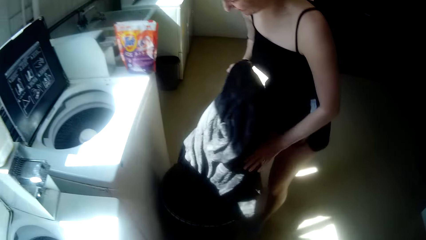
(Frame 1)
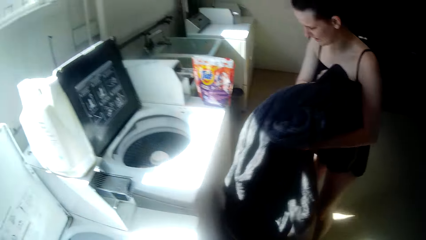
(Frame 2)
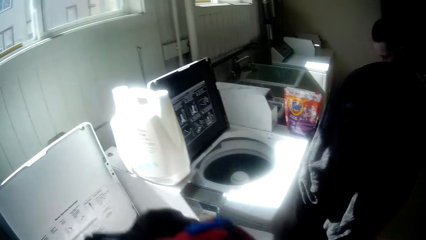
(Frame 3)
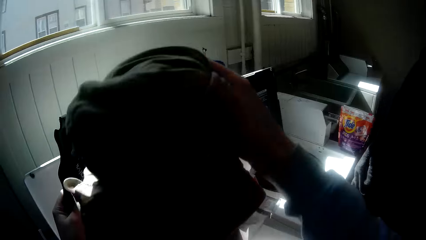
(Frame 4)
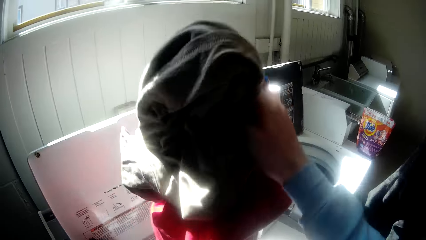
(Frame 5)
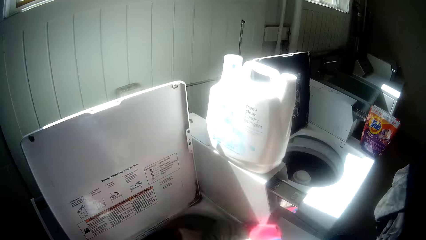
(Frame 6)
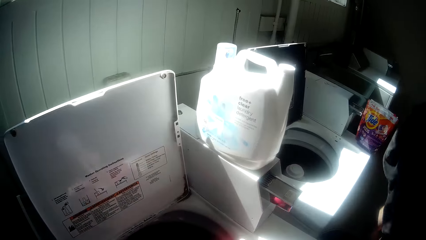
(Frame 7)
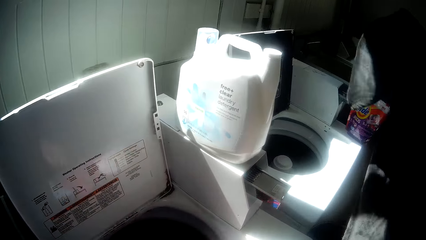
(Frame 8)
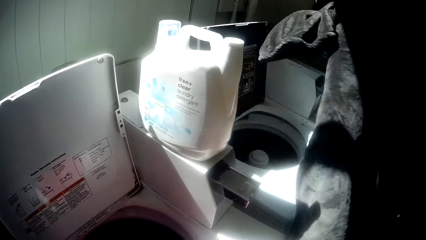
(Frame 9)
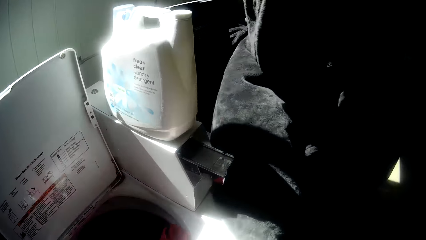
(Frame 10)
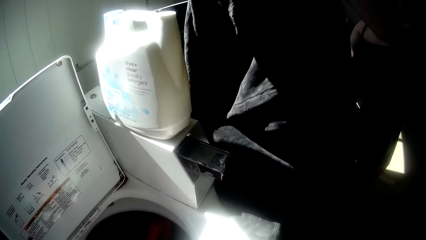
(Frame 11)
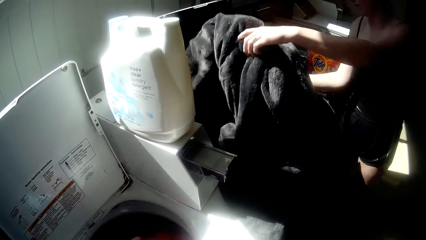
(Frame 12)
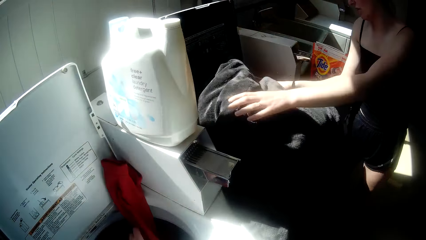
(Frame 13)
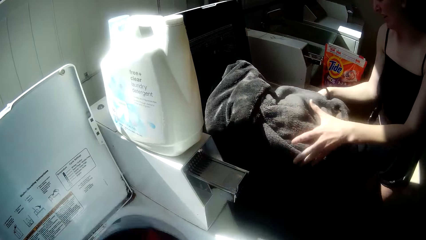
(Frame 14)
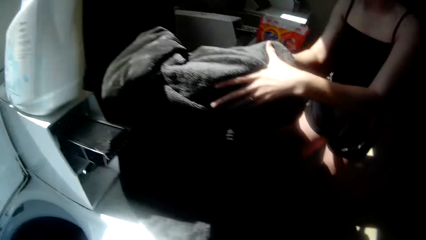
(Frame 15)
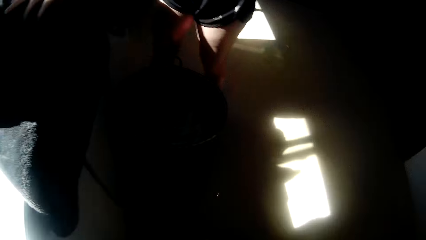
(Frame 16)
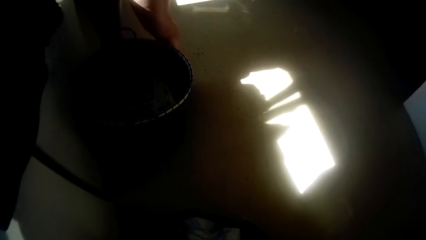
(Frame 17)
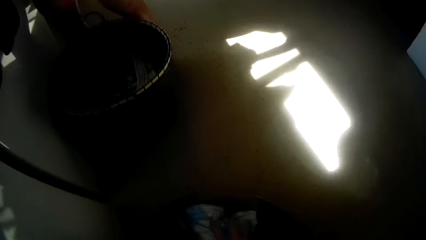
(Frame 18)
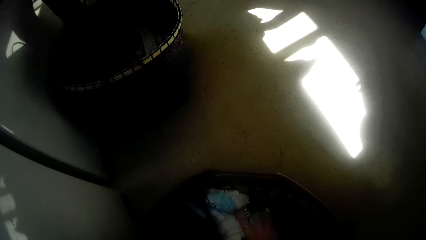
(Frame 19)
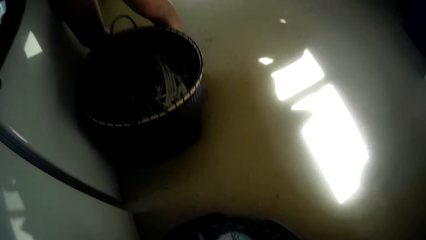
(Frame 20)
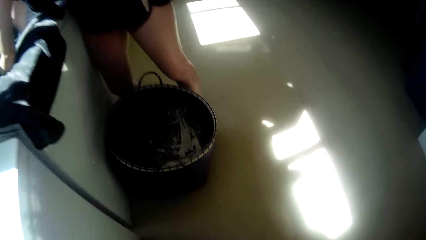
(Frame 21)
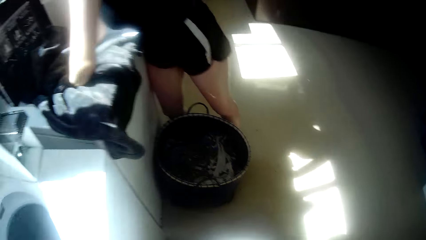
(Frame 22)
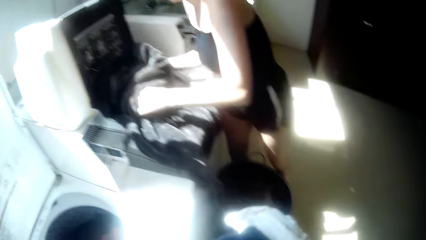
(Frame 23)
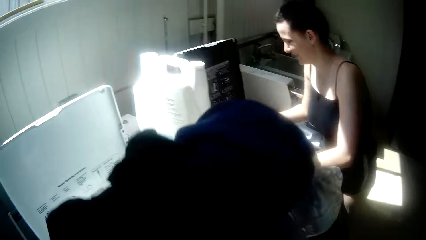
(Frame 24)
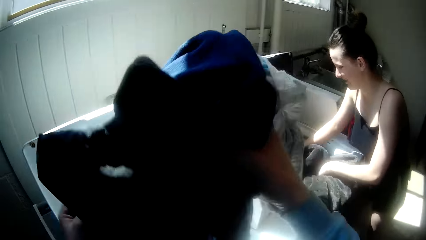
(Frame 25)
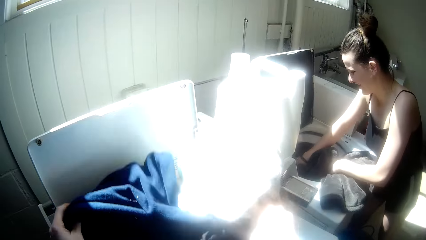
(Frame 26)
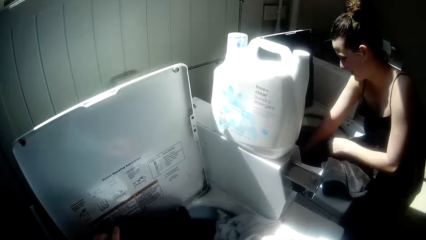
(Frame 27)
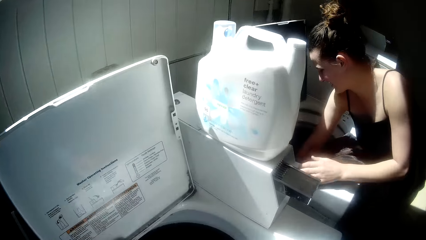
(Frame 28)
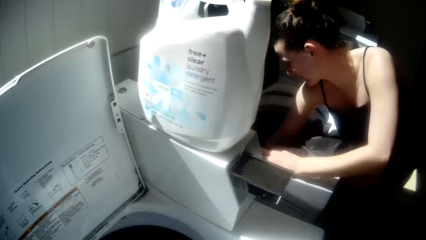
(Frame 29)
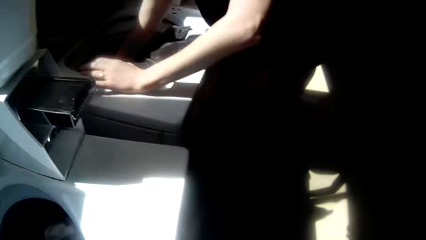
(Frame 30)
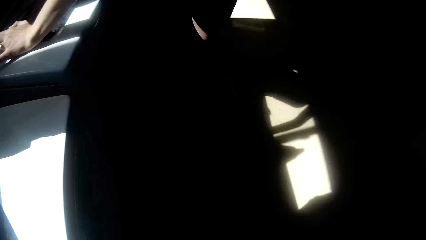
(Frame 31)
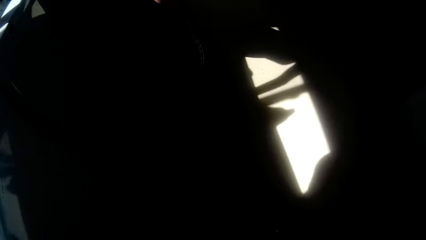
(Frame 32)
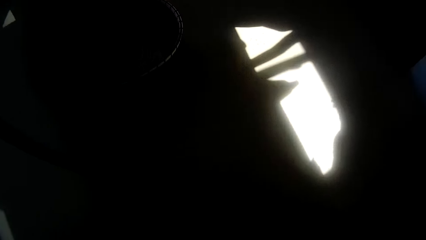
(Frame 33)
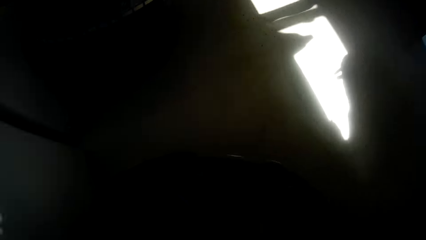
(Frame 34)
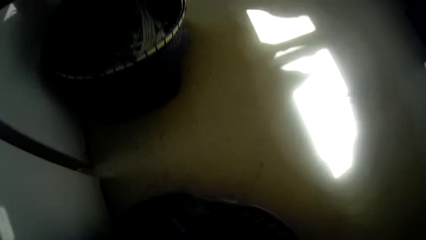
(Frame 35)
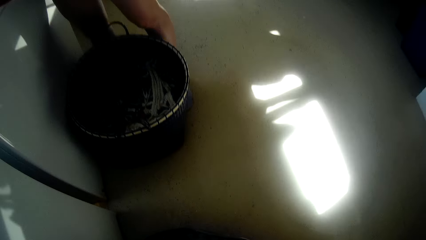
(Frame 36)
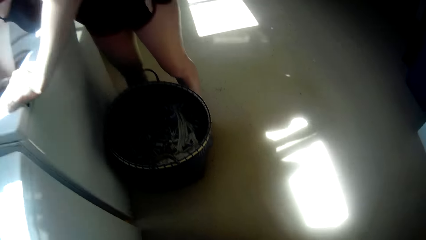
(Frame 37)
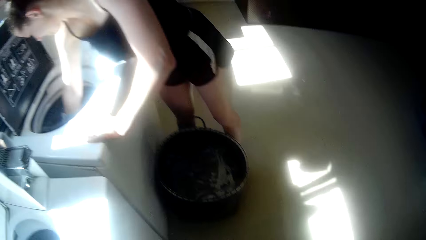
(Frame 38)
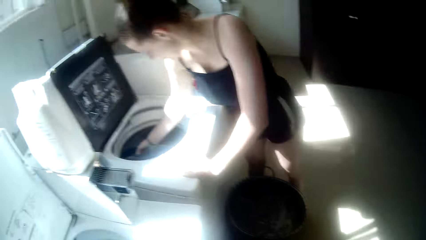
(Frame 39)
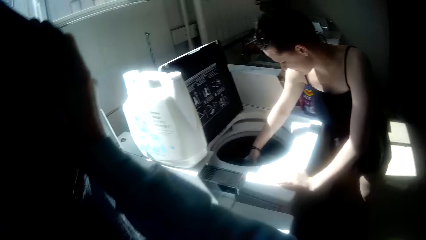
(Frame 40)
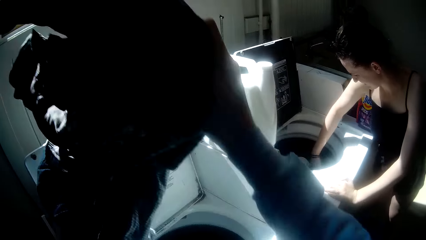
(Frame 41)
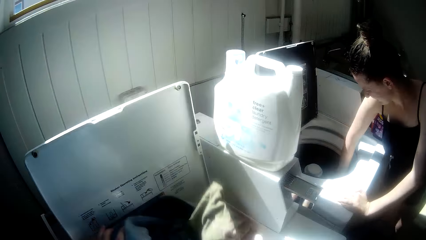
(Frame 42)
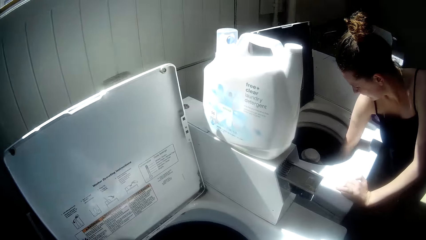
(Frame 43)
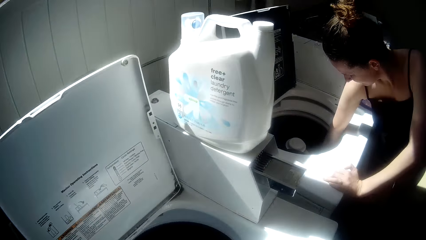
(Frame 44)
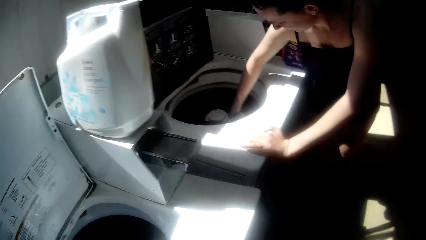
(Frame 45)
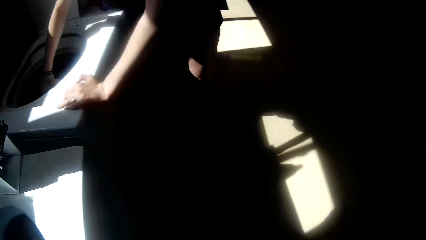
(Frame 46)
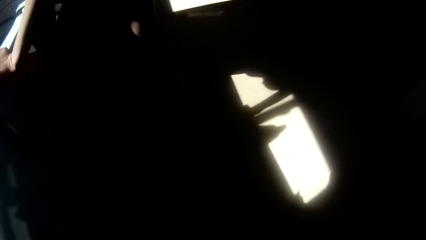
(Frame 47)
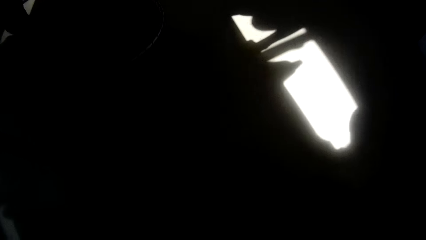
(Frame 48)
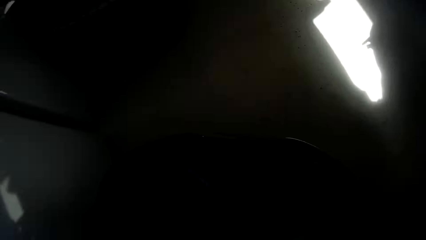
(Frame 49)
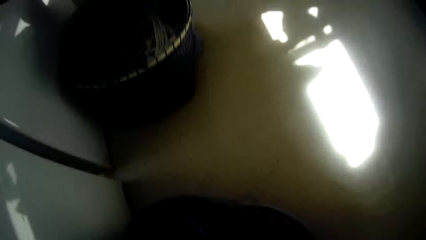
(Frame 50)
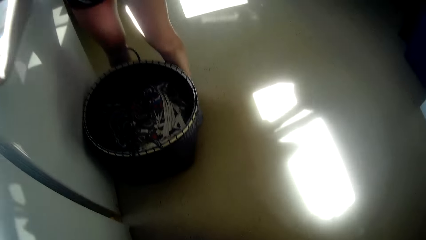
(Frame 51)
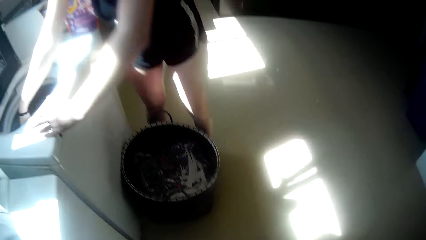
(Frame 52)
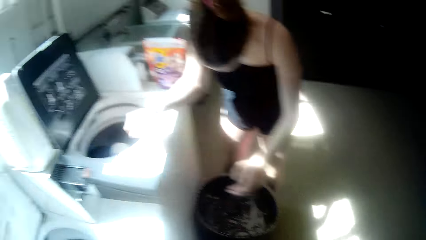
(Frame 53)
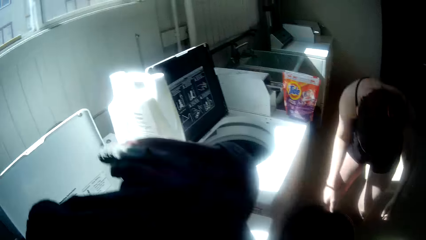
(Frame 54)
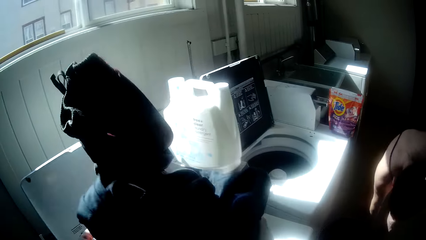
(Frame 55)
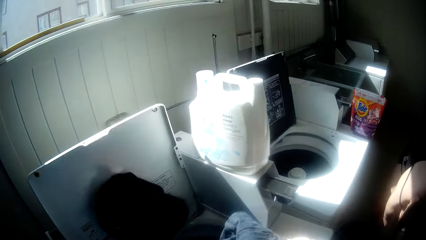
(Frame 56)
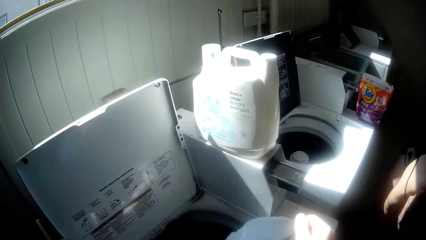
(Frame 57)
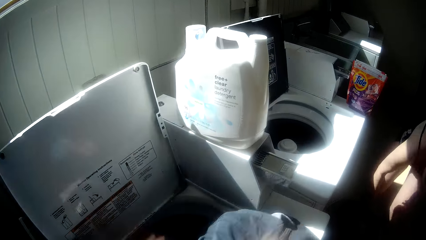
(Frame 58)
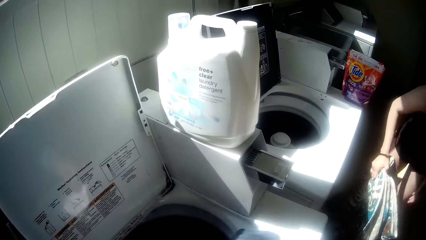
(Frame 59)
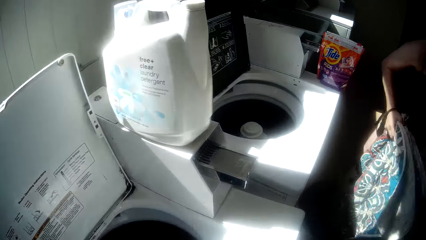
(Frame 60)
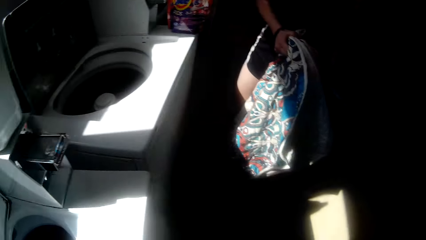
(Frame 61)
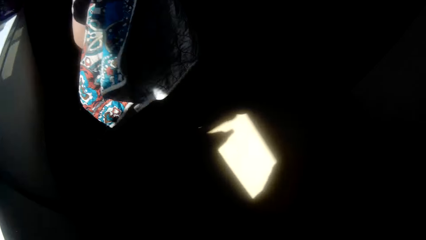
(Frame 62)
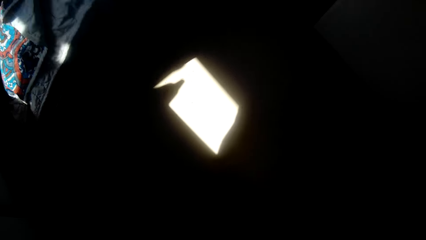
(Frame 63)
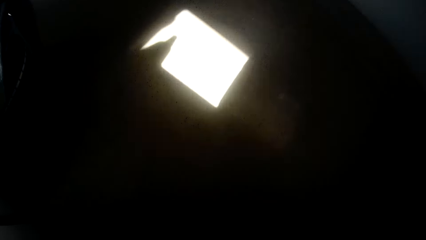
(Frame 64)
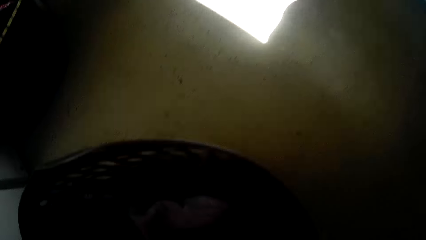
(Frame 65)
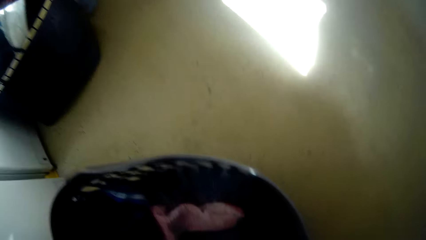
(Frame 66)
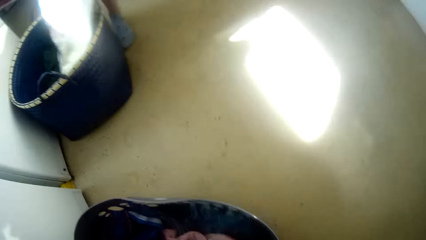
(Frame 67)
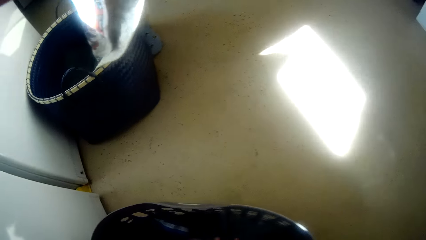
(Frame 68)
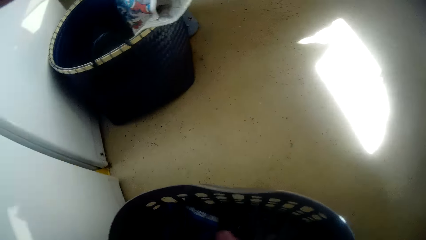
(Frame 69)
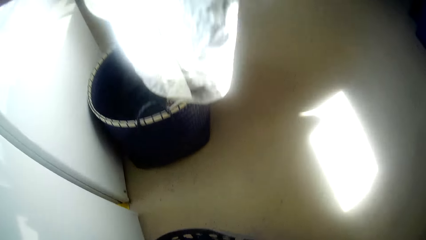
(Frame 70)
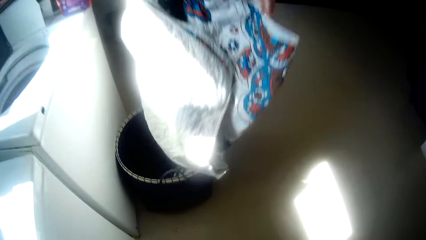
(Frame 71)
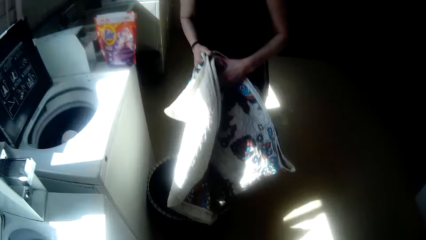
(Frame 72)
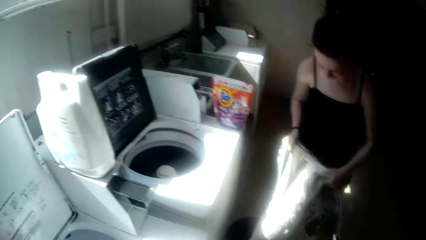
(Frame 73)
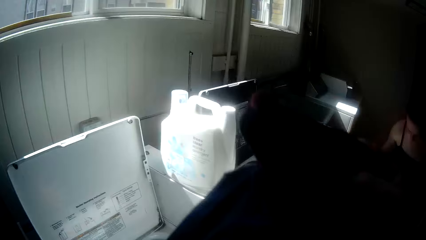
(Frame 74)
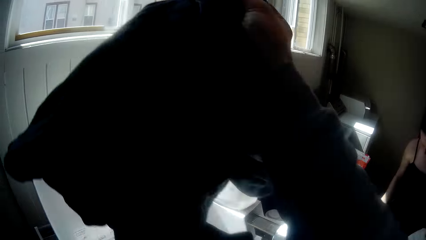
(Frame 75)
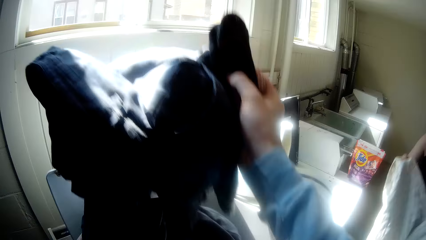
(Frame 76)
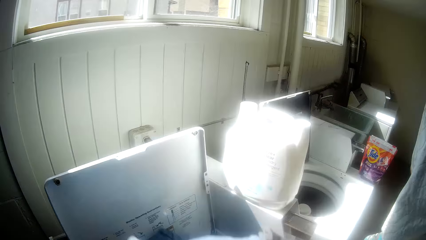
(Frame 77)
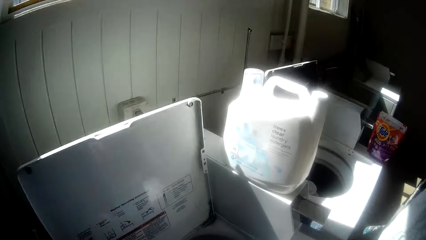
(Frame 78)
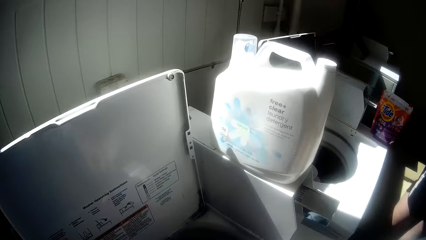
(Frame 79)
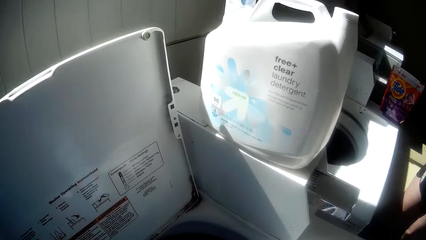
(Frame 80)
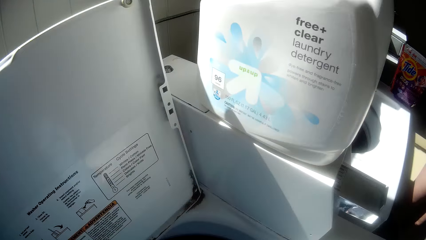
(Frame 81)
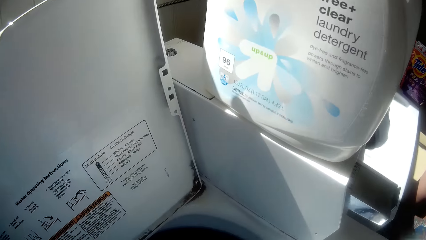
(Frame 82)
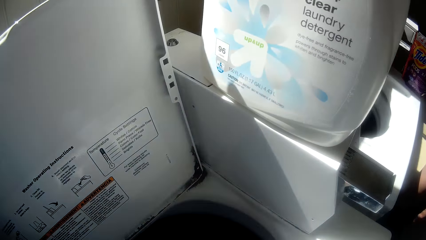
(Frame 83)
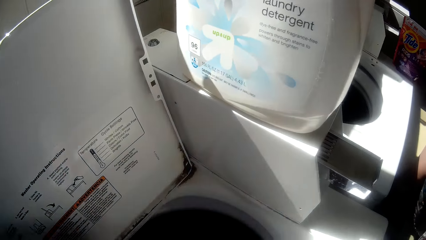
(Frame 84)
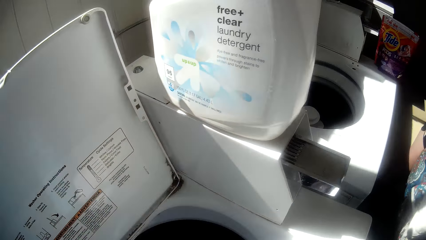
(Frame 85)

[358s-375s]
The camera wearer picks up a cloth. A woman picks up a cloth in a basket. The camera wearer drops the cloth inside the washing machine. The woman puts a cloth in the washing machine. The camera wearer picks up a cloth and drops the cloth inside the washing machine. They pick up a cloth and drop the cloth inside the washing machine. They pick up a cloth and drop the cloth inside the washing machine. The woman picks up a cloth from the basket. The camera wearer picks up a cloth. The woman straightens a cloth. The camera wearer drops the cloth inside the washing machine.
